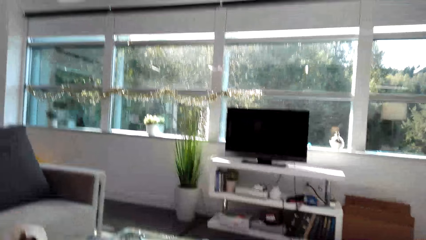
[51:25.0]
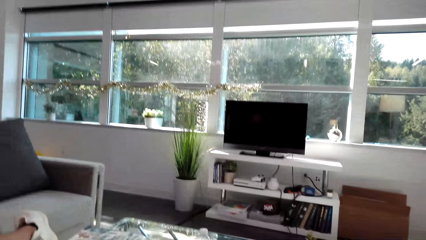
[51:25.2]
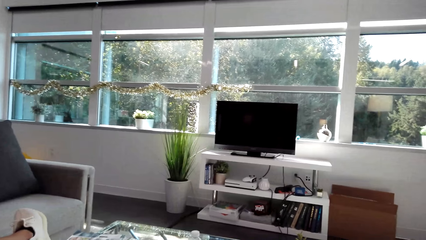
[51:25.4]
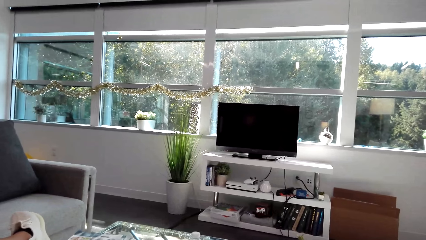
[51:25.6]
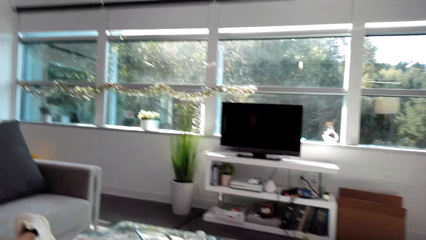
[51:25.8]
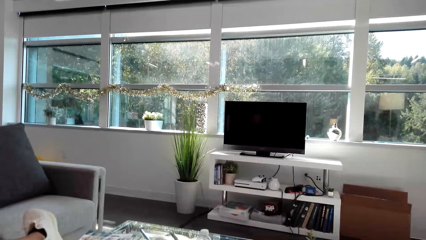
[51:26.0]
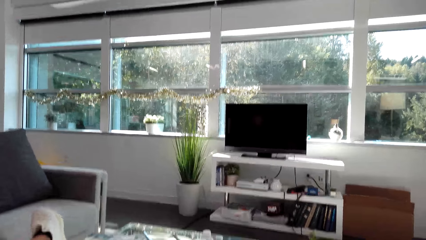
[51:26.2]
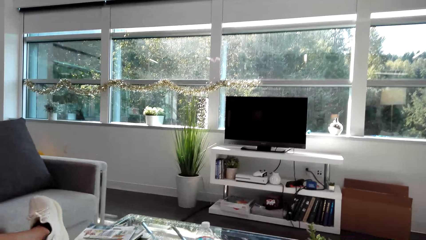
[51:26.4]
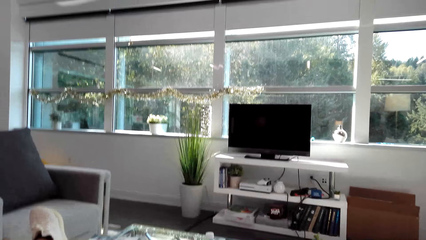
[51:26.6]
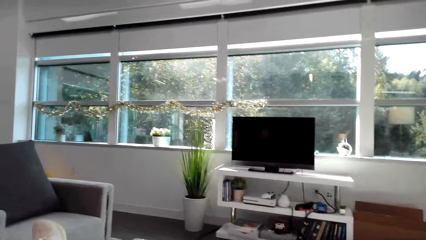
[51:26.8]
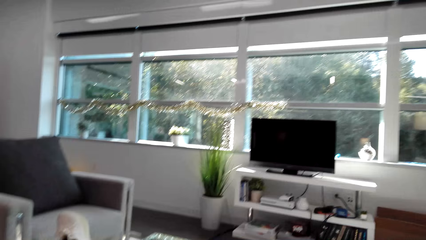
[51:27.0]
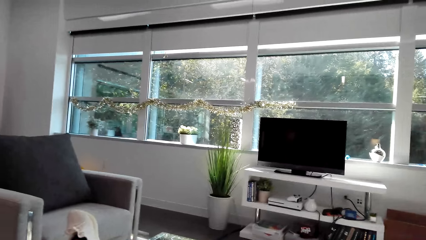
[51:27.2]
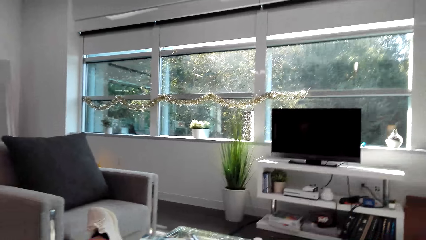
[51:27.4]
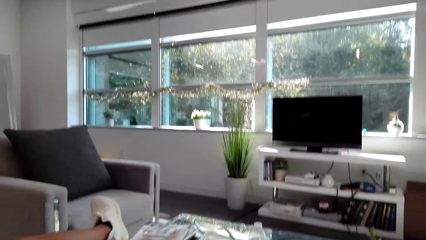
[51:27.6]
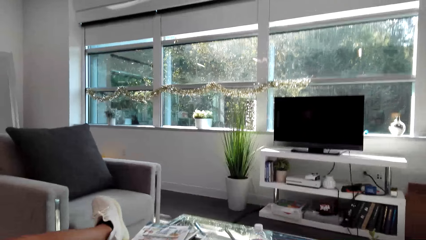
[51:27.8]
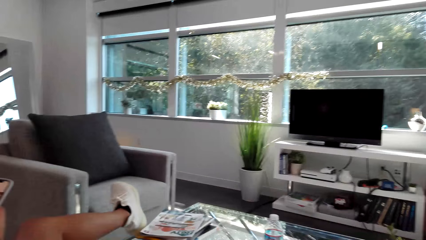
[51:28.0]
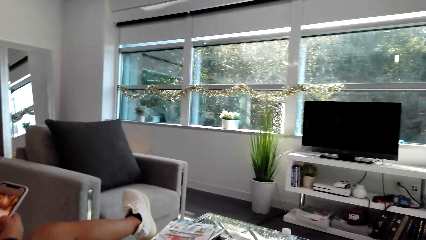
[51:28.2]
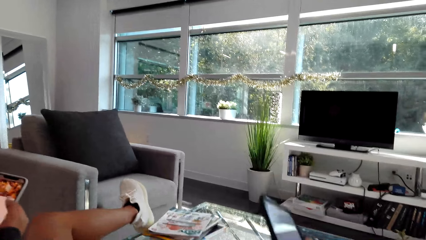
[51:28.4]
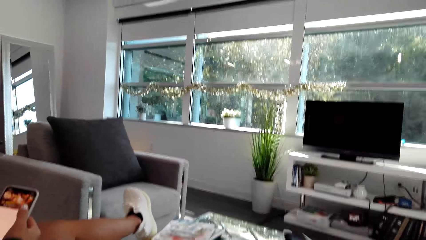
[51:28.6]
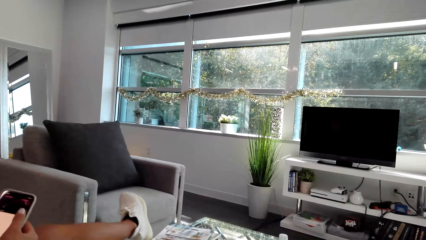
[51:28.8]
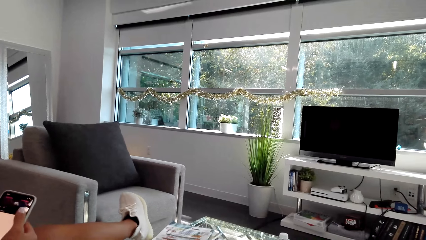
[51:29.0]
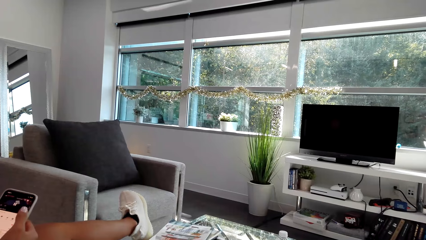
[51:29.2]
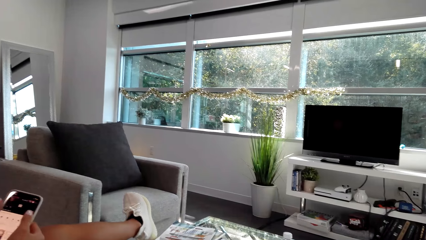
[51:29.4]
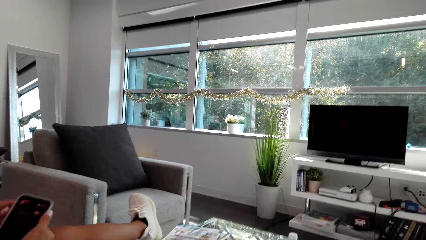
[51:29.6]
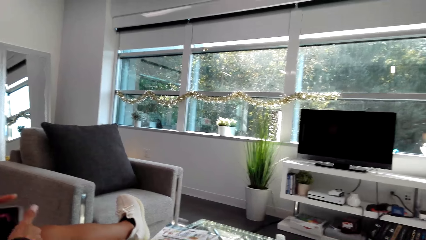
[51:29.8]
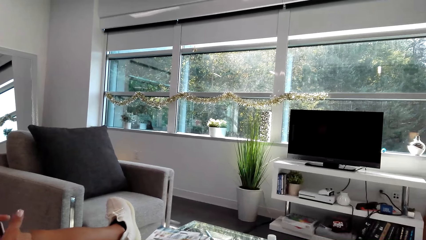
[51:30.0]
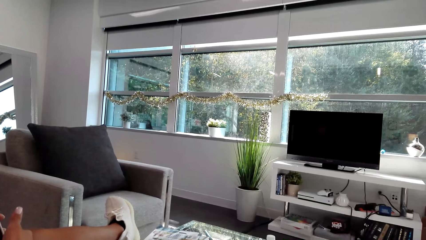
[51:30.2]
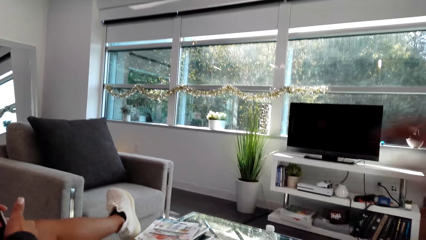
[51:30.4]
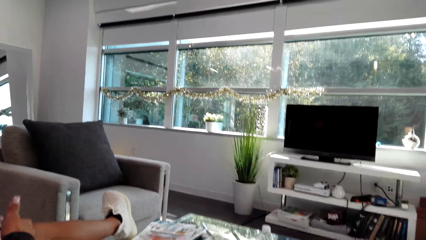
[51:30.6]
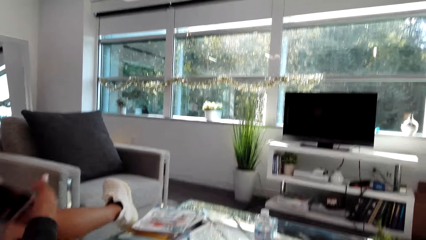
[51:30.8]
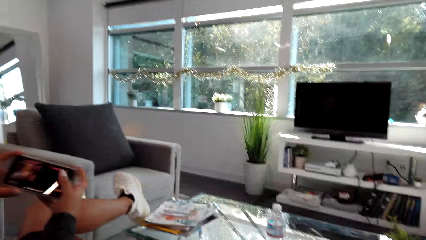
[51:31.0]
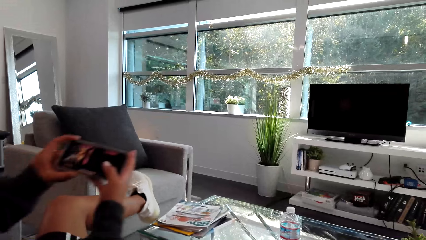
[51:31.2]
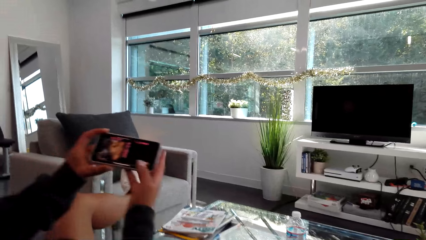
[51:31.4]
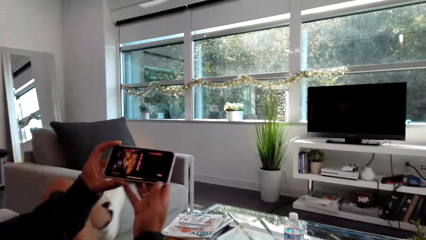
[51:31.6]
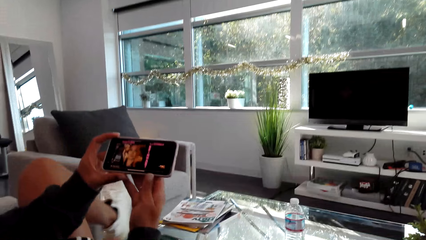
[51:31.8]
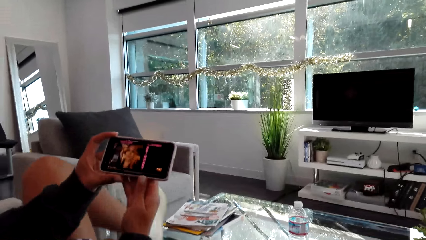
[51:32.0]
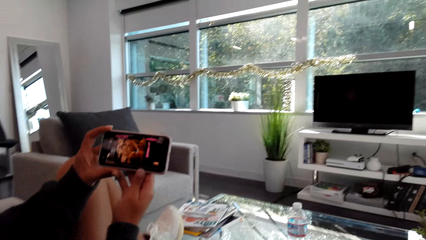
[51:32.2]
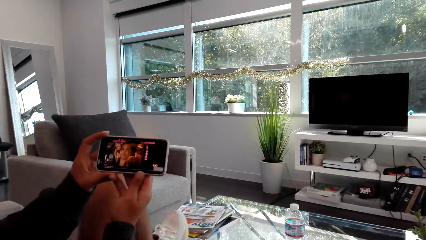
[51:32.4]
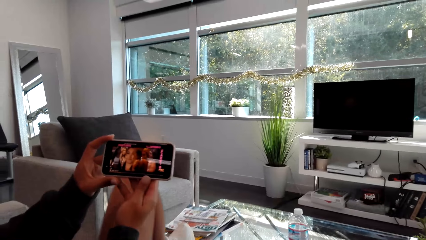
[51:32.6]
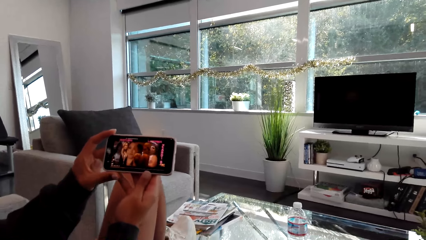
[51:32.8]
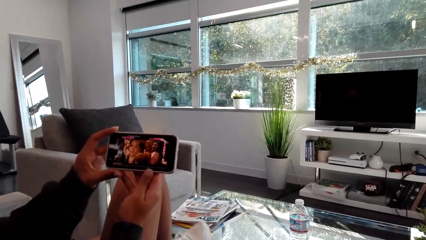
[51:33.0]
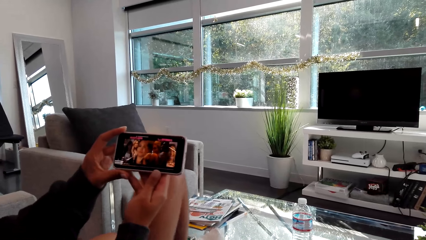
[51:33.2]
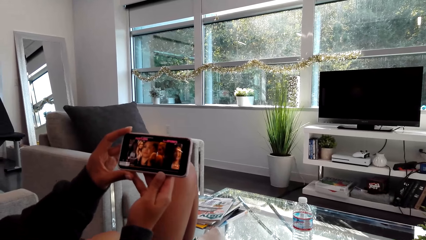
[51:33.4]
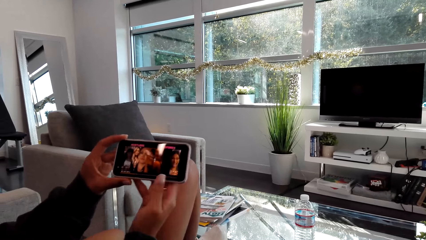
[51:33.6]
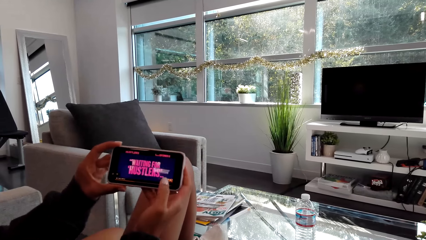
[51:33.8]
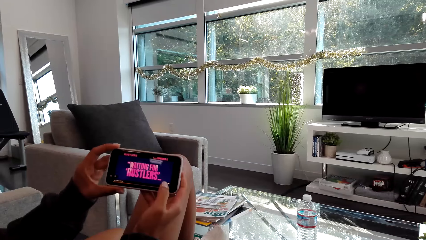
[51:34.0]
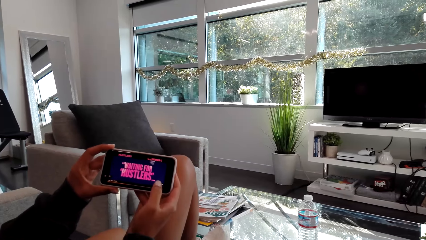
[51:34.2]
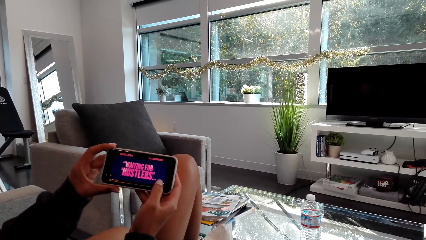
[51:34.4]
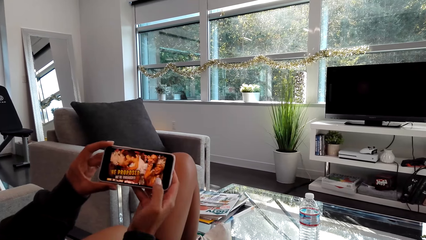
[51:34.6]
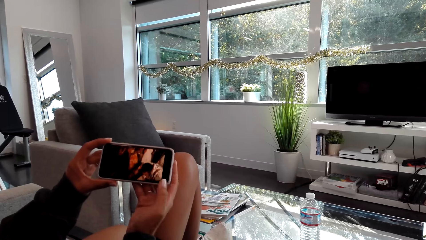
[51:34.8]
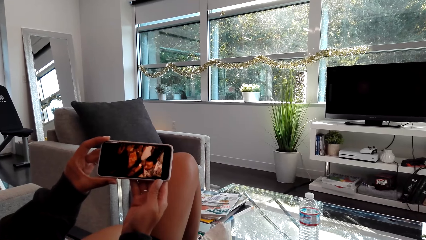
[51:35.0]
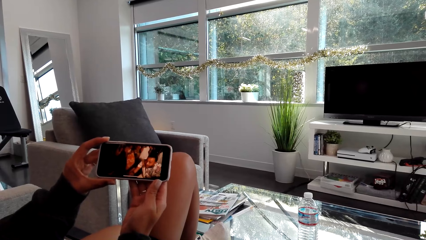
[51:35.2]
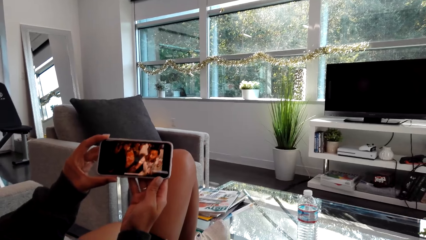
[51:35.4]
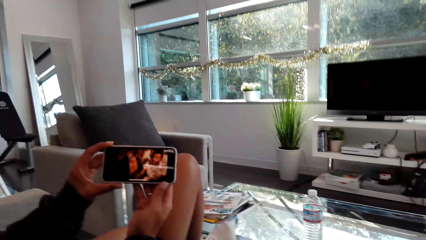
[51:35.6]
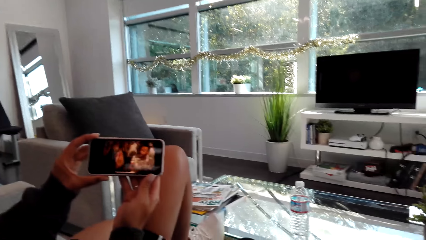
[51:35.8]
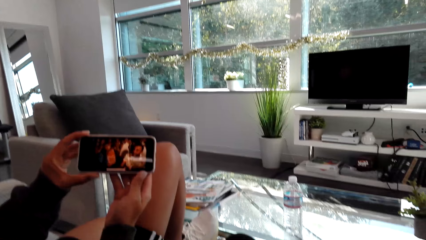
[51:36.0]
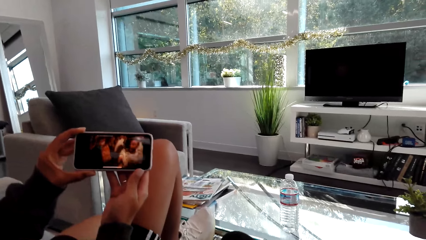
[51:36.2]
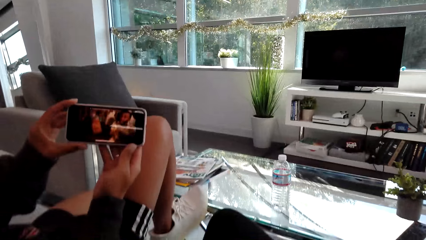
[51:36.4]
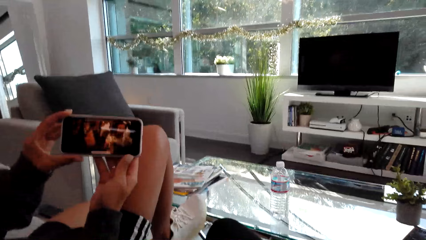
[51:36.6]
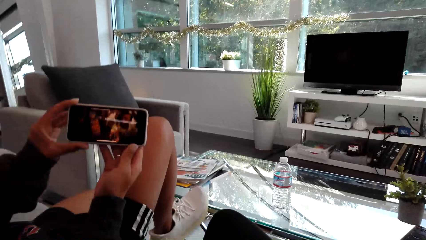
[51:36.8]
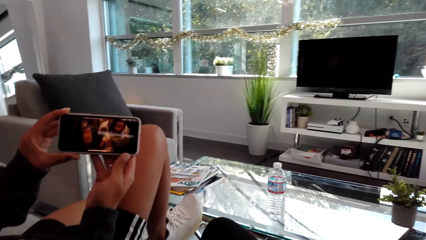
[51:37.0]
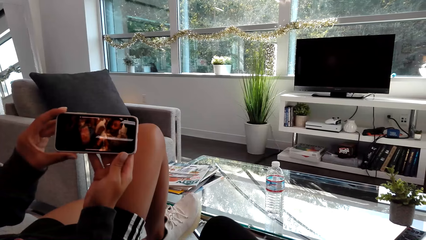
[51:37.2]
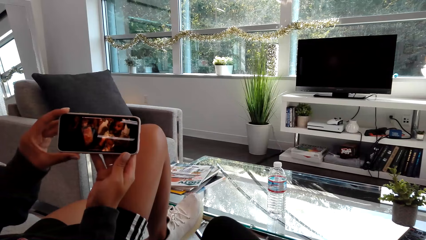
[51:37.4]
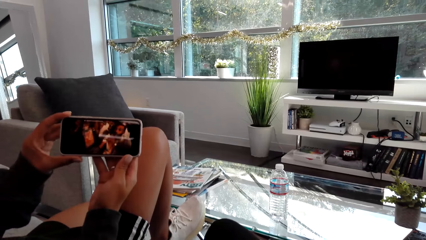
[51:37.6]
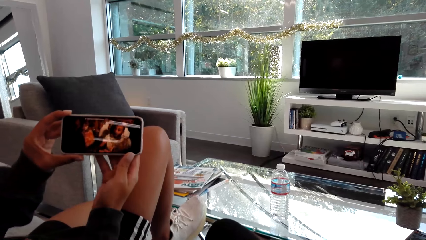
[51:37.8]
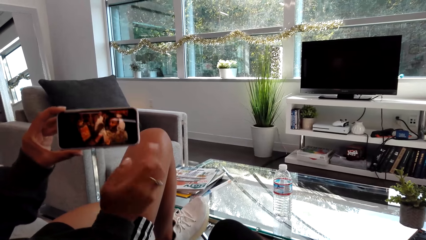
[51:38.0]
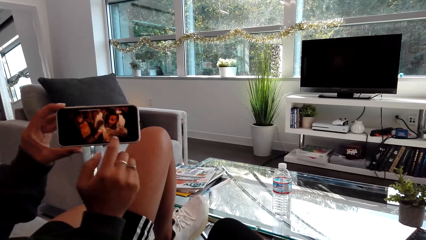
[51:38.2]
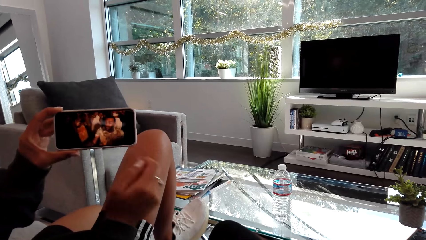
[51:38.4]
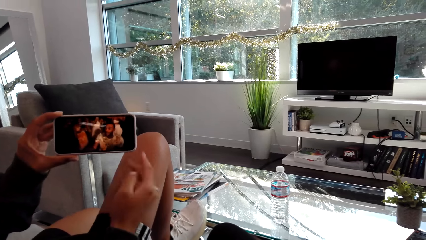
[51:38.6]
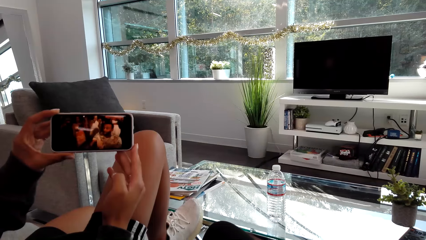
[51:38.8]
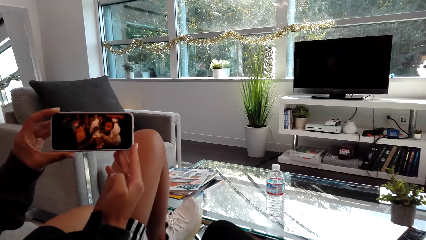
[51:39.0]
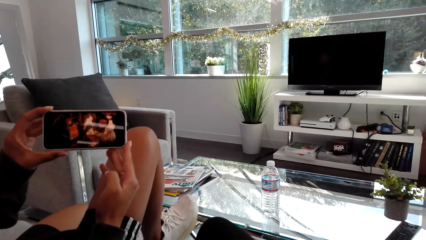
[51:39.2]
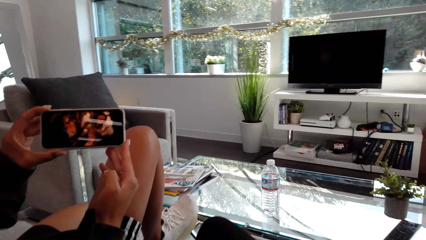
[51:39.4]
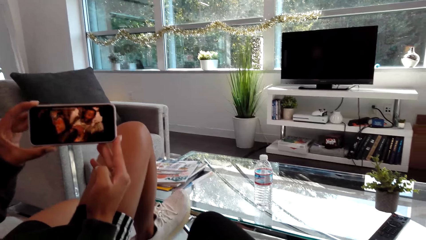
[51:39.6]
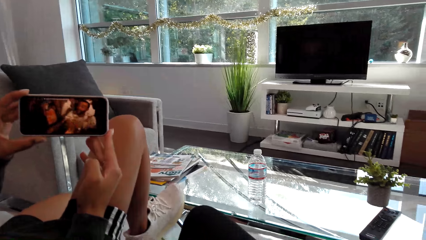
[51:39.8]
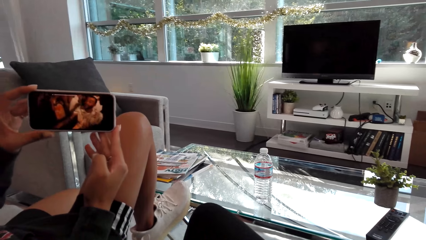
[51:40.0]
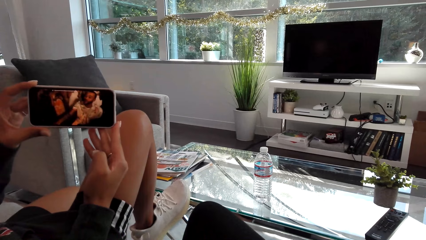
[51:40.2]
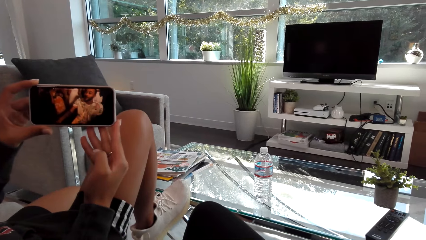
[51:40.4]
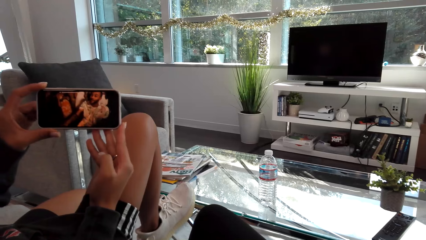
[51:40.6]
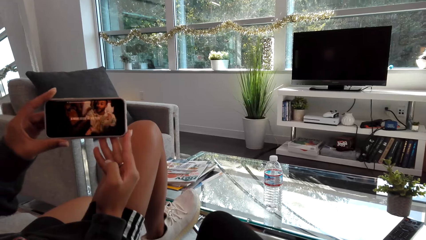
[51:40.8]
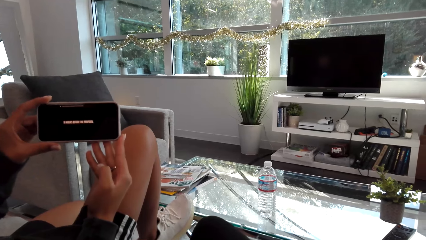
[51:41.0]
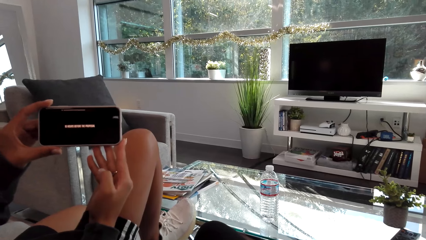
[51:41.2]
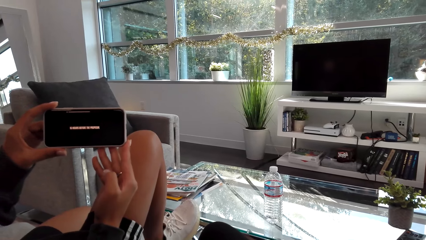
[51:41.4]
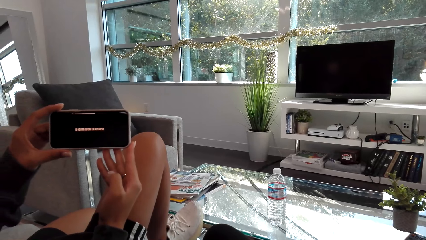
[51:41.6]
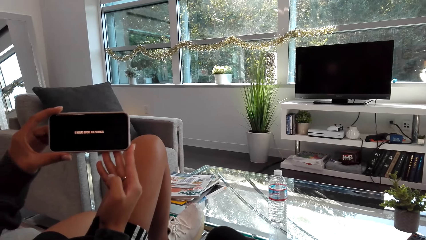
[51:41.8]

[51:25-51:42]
The camera wearer looks ahead. They move the phone with the right hand. A person uses the phone. The camera wearer looks ahead. They look at the phone. The person watches from the phone with the camera wearer. The person points the phone. The person watches from the phone with the camera wearer.
